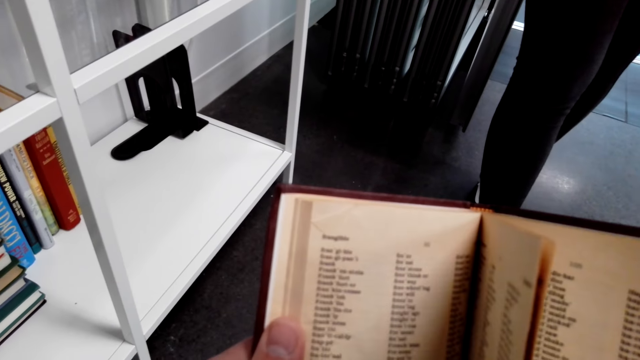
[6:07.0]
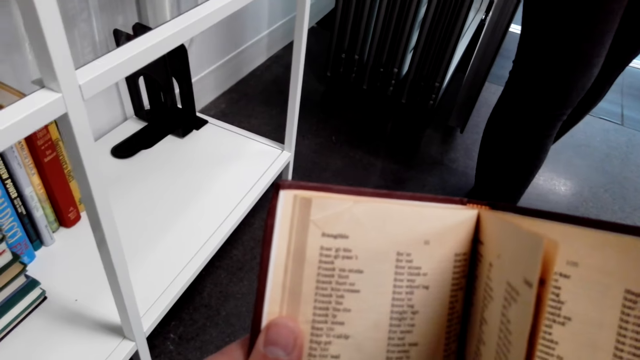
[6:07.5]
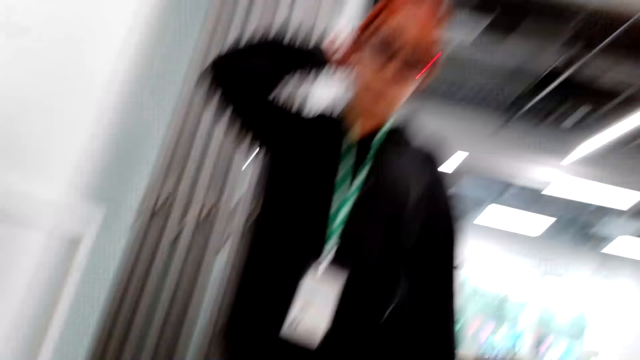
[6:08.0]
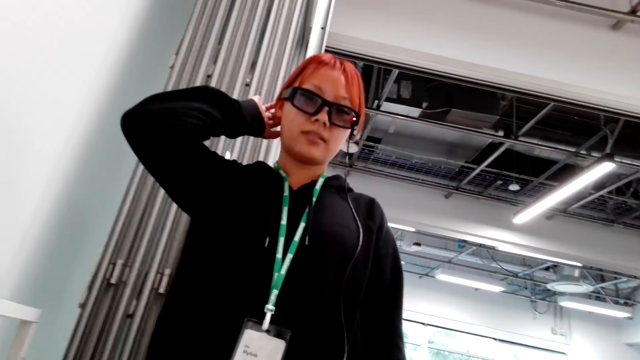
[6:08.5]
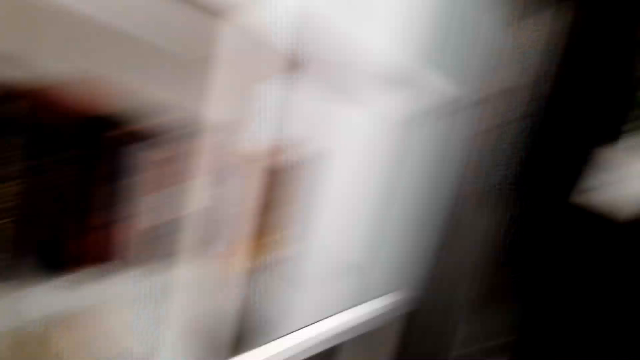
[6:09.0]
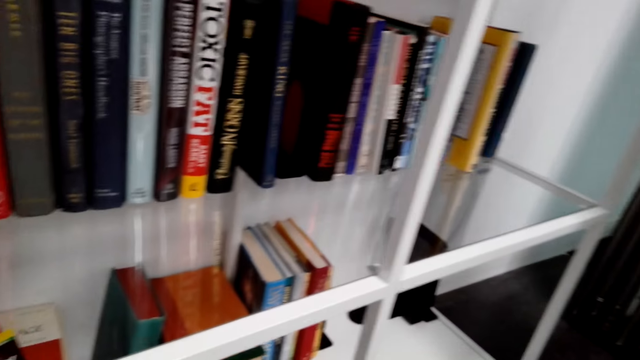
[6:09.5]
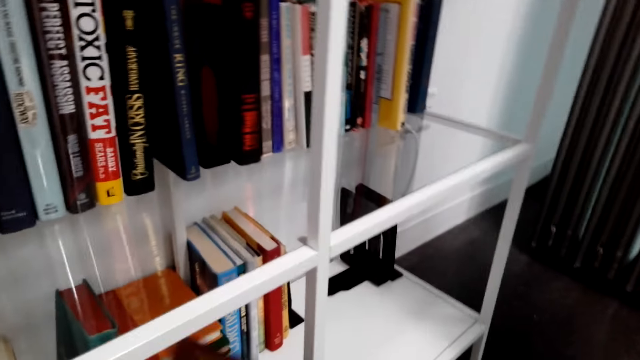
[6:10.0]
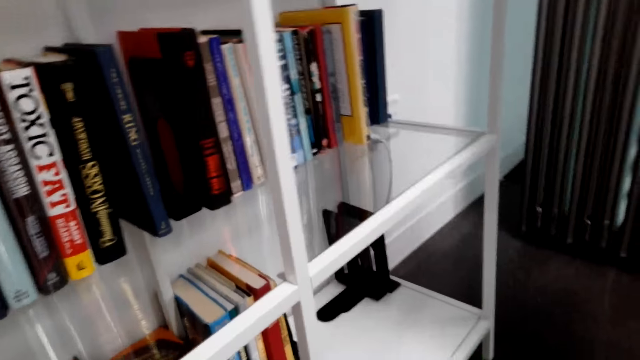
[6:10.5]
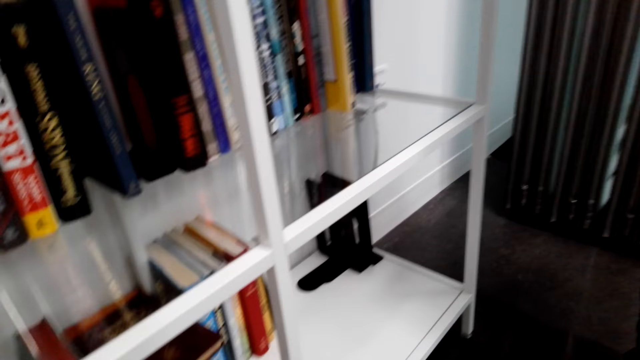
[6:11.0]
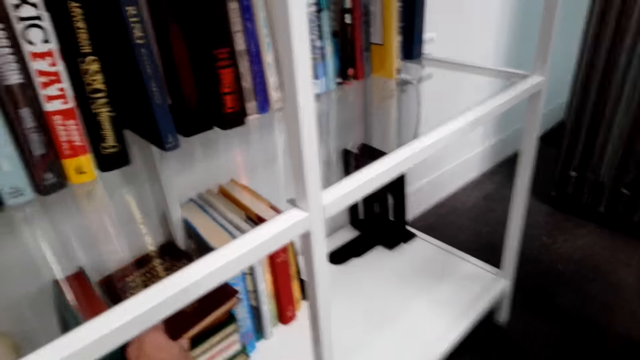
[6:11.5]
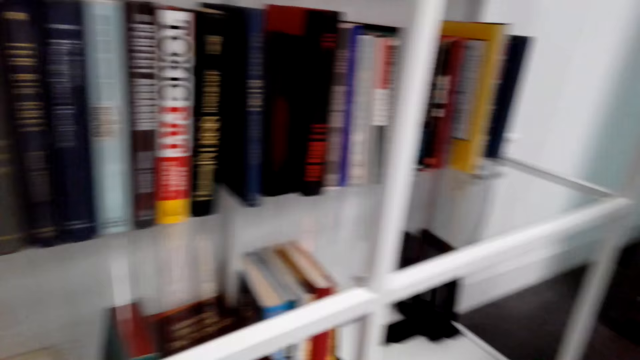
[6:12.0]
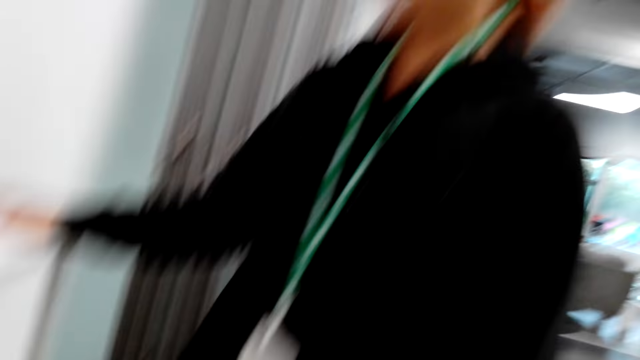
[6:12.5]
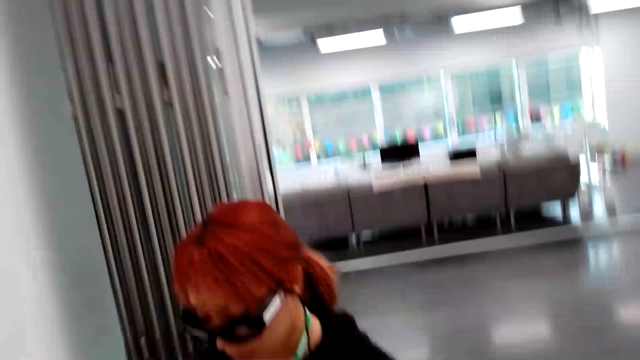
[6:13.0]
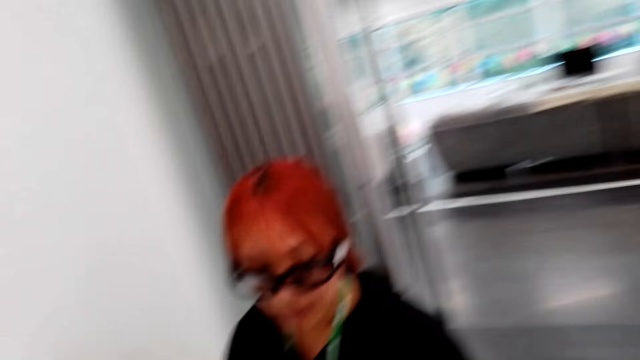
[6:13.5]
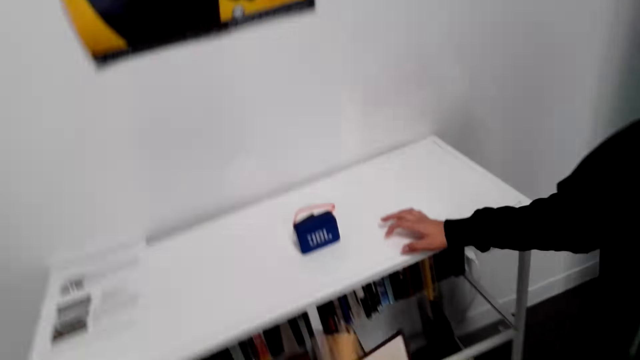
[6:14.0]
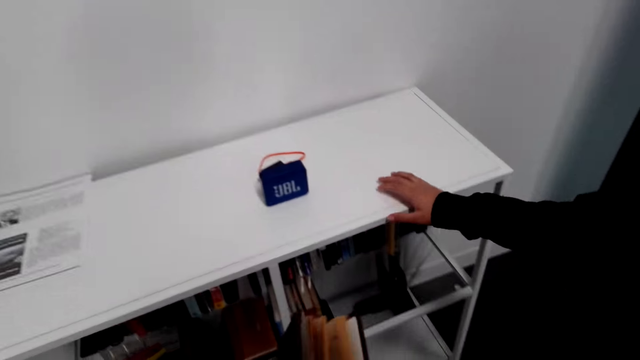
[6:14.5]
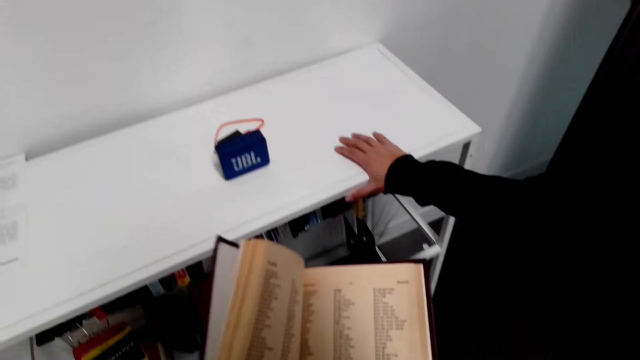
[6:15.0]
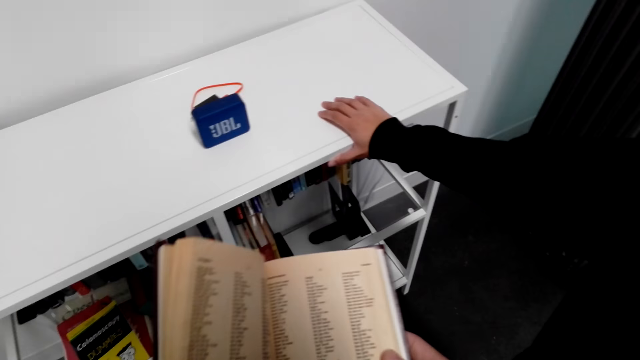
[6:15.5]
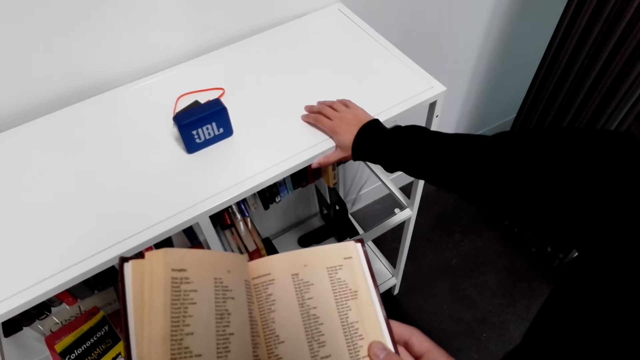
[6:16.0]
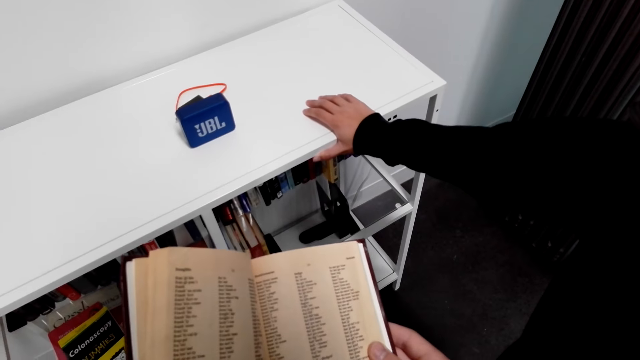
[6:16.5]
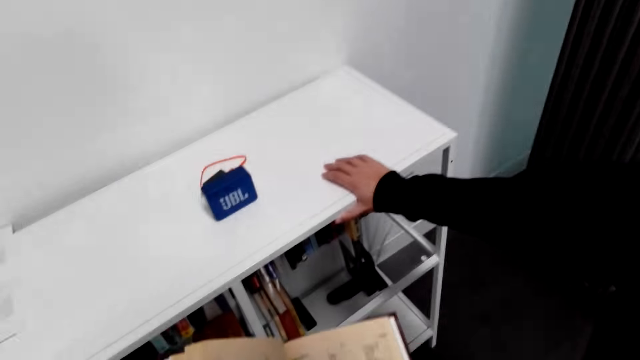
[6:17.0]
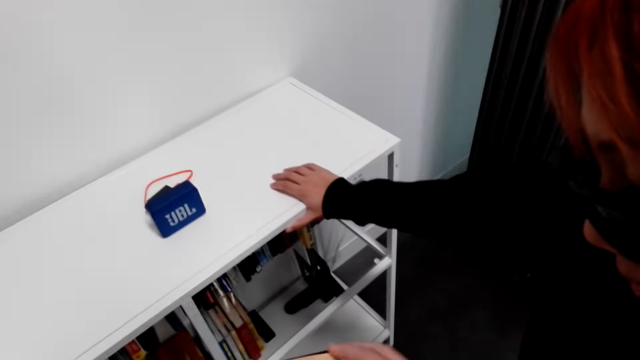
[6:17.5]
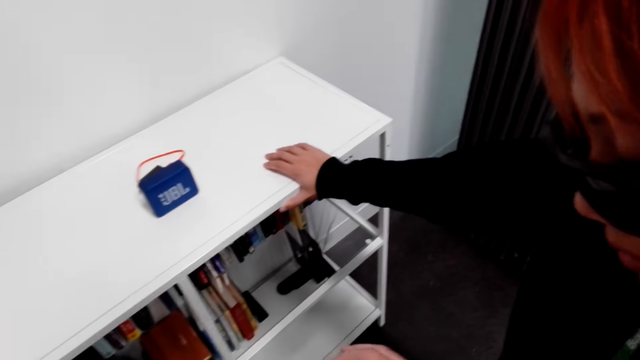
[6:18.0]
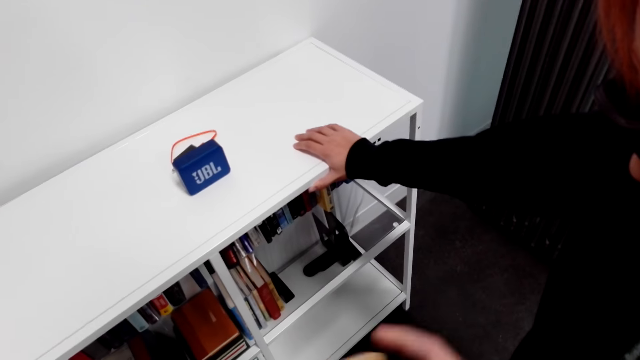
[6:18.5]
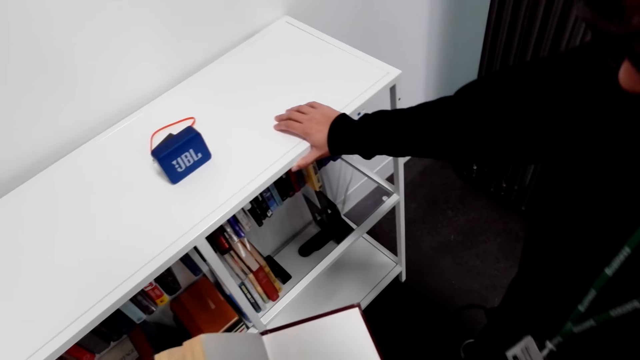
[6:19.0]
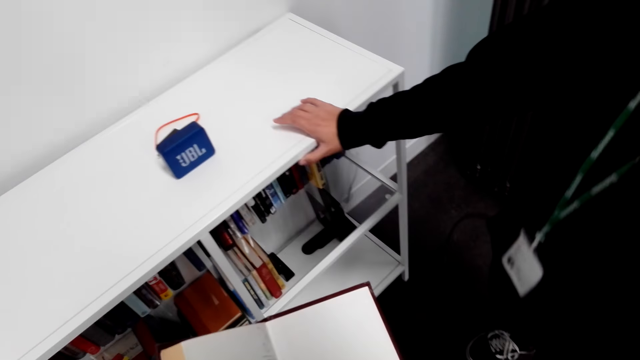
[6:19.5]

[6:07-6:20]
The camera wearer looks at the woman. The woman scratches the head. The camera wearer talks to the woman. They look at the bookshelf, put the book on a shelf, turn around, stare around, stand up, and talk to the woman. The woman walks around. The camera wearer opens the book pages. They look at the book and talk to the woman.

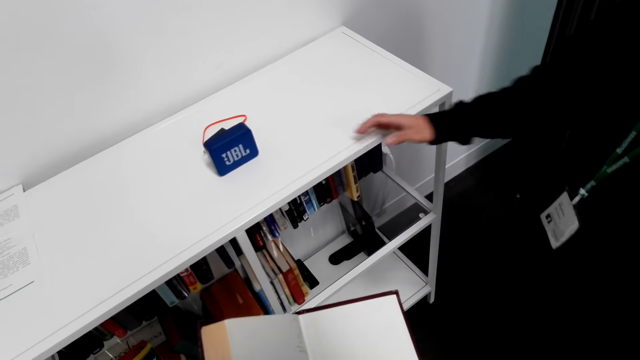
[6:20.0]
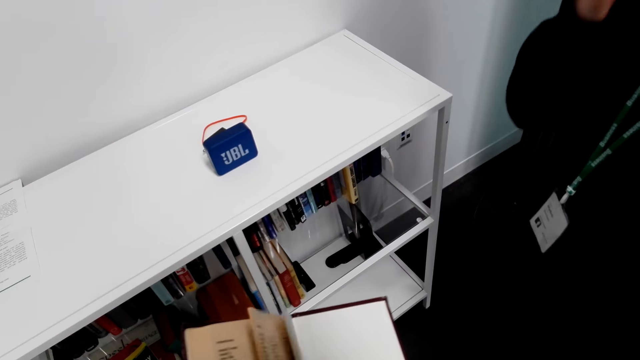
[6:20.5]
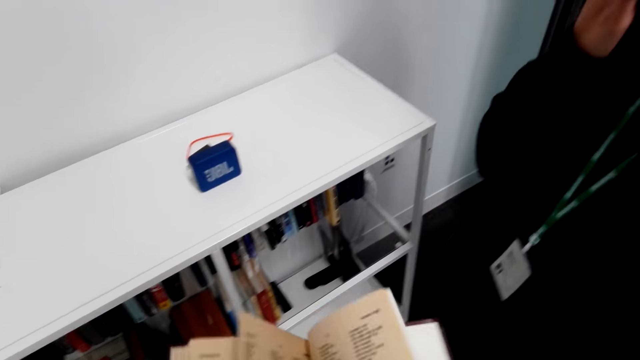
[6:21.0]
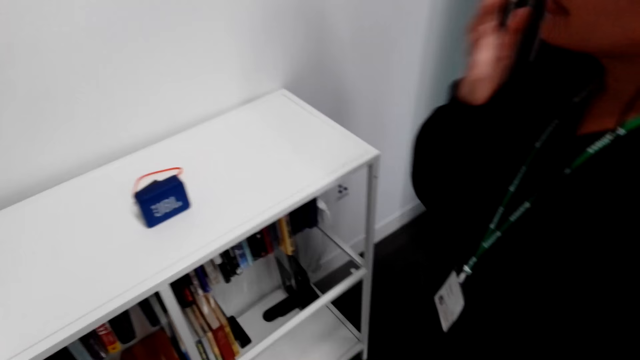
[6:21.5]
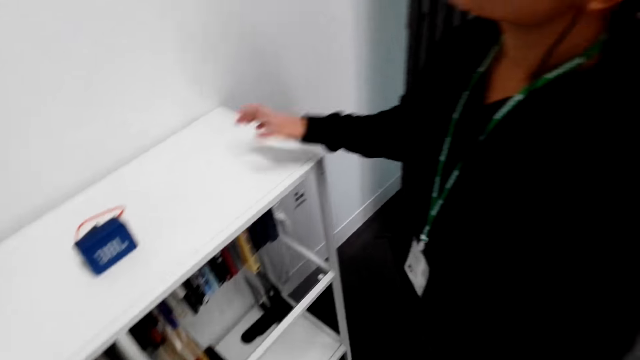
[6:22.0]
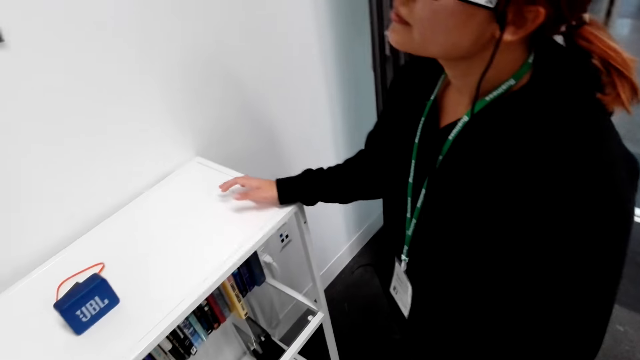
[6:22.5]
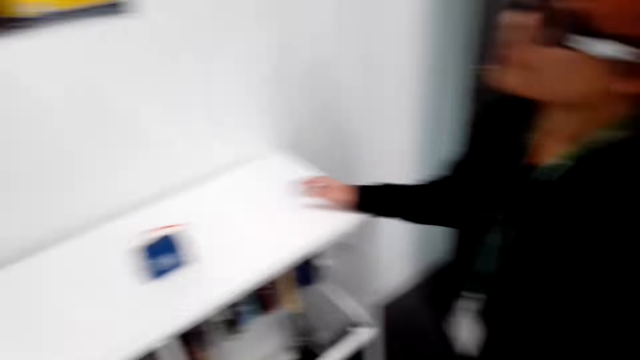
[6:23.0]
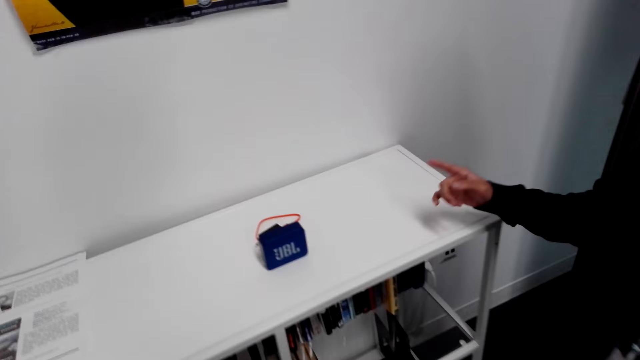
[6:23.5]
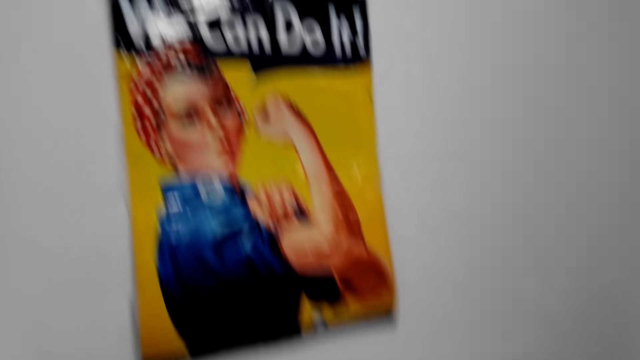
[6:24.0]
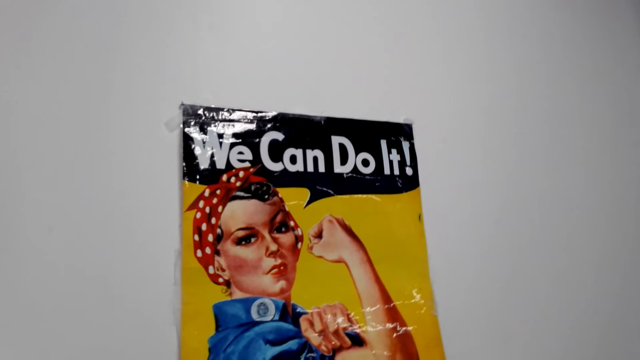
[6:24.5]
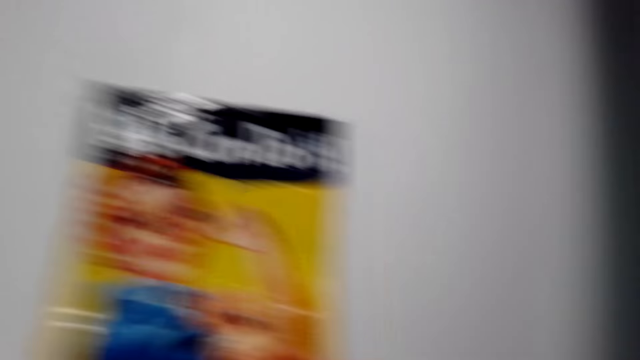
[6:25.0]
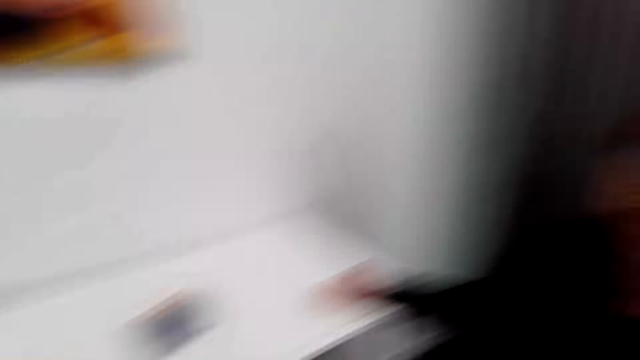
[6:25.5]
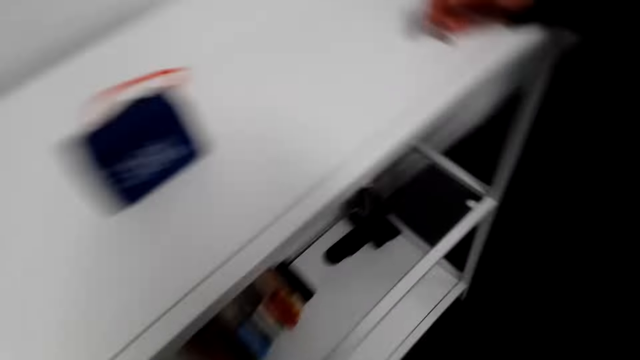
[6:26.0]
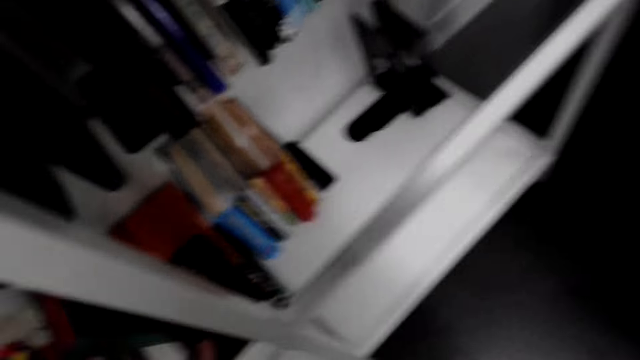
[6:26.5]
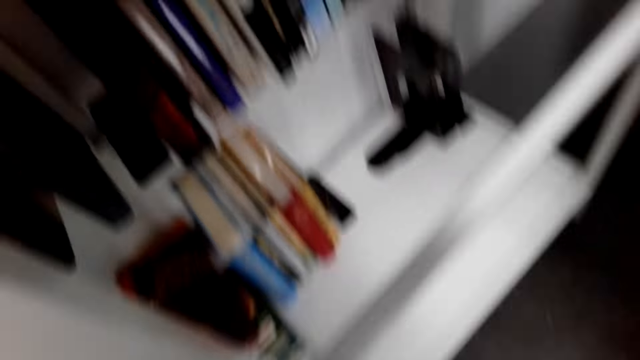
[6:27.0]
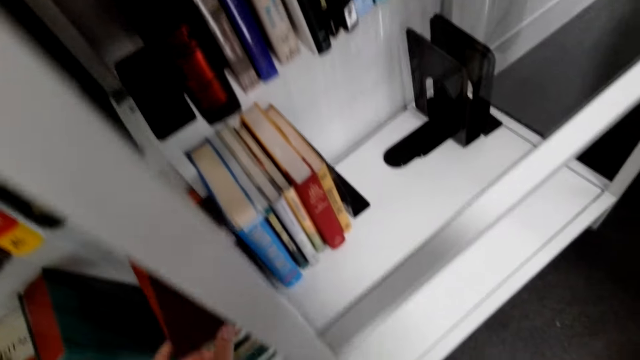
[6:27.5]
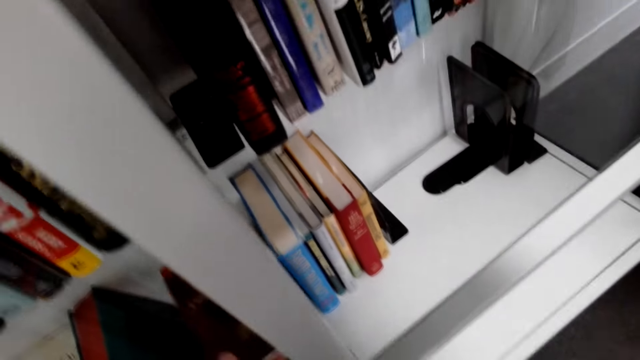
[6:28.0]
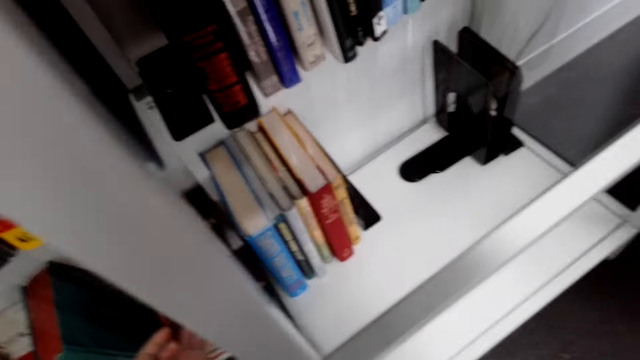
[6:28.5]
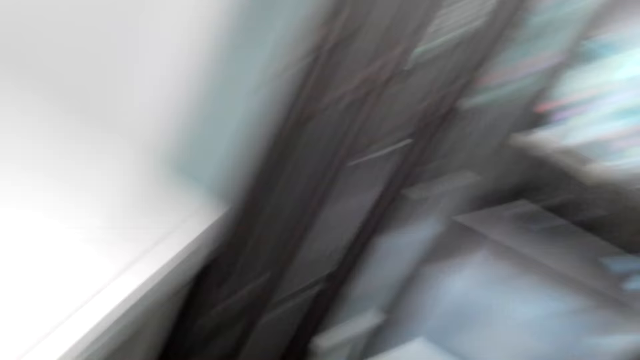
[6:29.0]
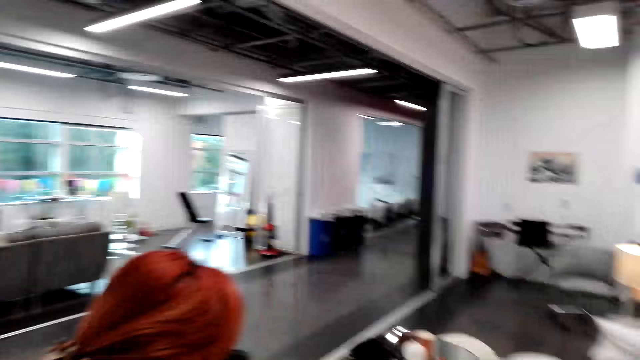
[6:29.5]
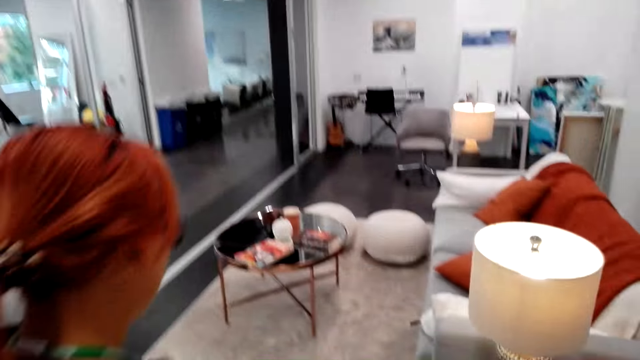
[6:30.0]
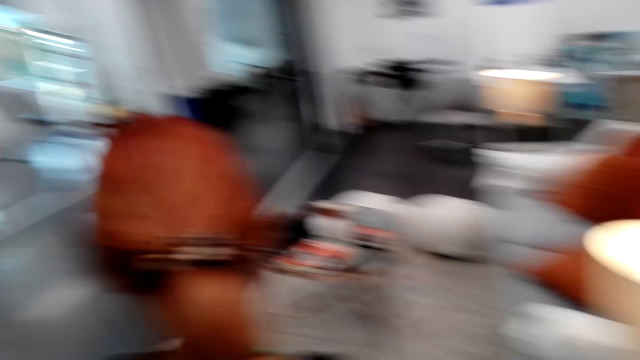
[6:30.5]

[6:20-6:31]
The woman wipes the eye with a finger and holds the bookshelf. The camera wearer looks at the picture and talks to the woman. The woman points at the chart on the wall. The camera wearer looks around, looks at the bookshelf, puts the book on a shelf, picks up a book, and looks around. The woman walks around.
